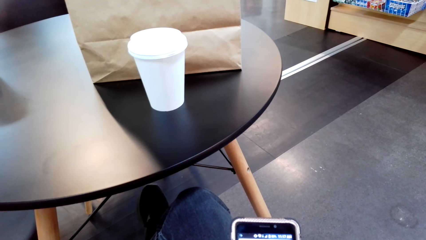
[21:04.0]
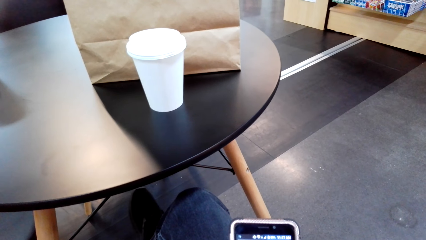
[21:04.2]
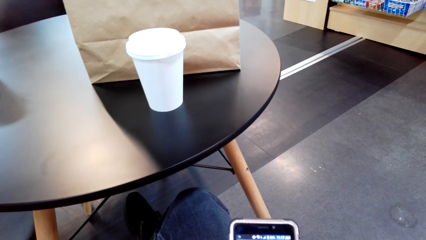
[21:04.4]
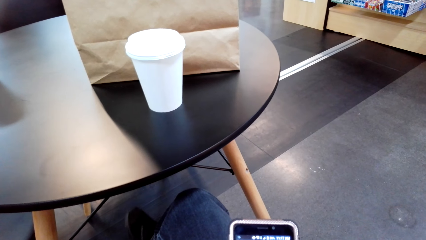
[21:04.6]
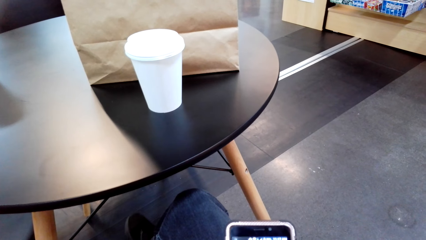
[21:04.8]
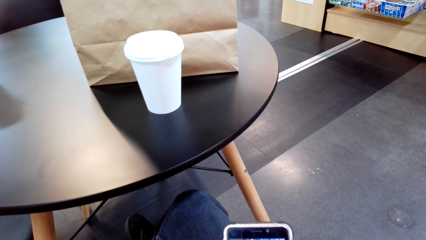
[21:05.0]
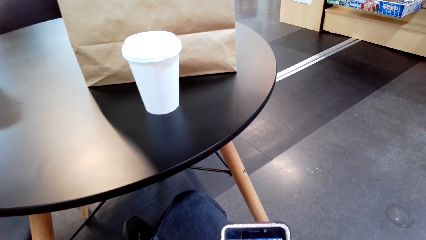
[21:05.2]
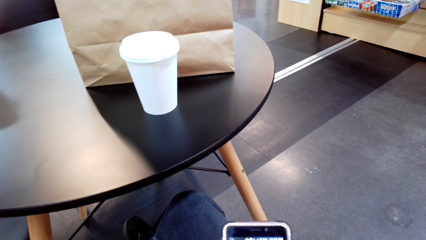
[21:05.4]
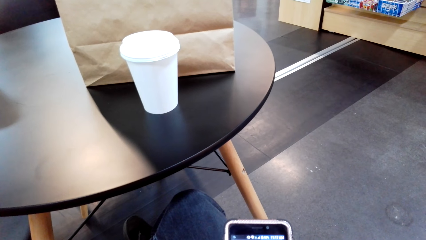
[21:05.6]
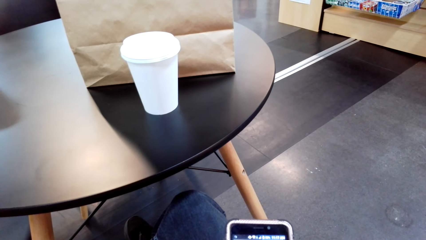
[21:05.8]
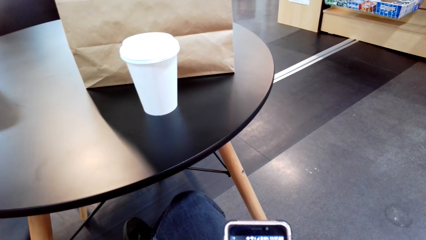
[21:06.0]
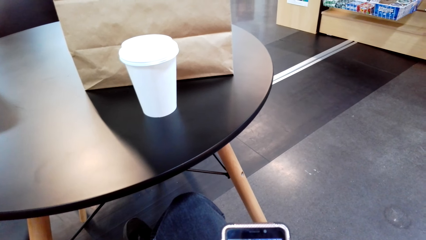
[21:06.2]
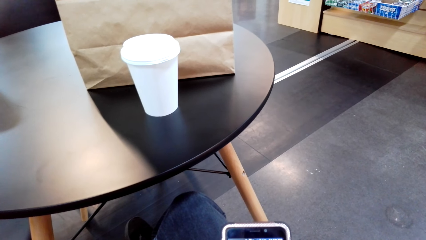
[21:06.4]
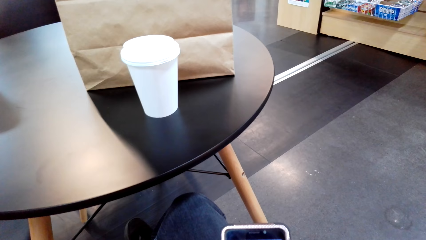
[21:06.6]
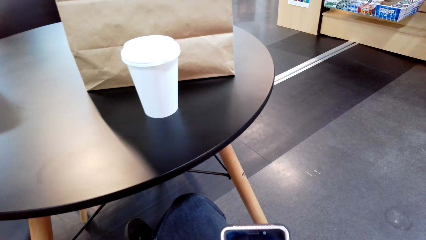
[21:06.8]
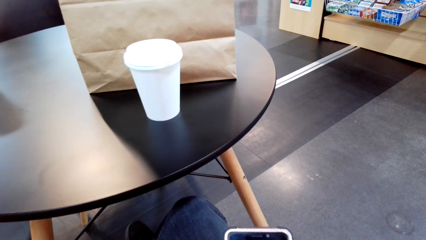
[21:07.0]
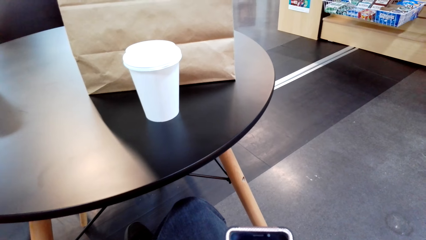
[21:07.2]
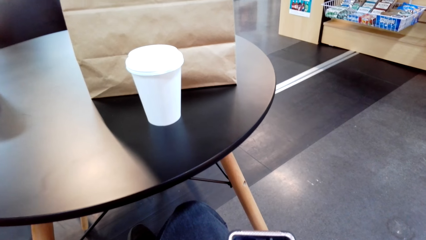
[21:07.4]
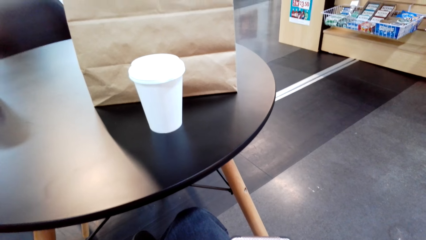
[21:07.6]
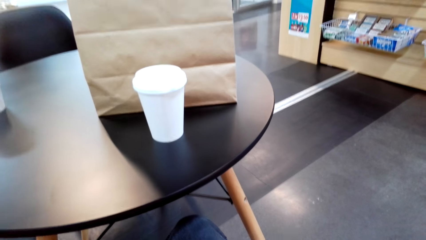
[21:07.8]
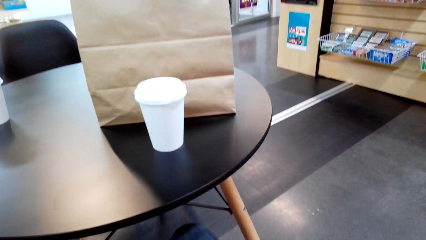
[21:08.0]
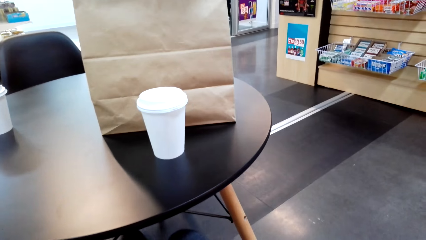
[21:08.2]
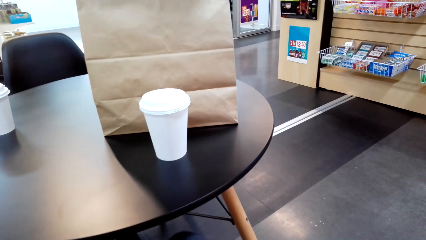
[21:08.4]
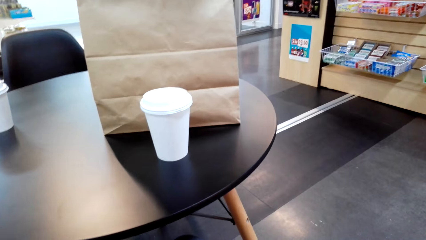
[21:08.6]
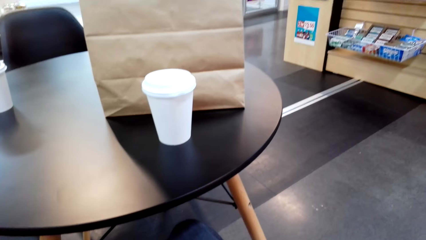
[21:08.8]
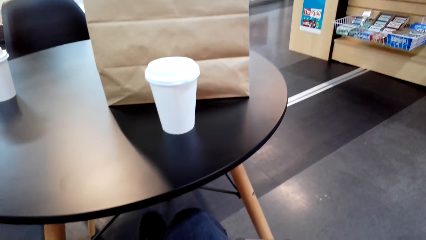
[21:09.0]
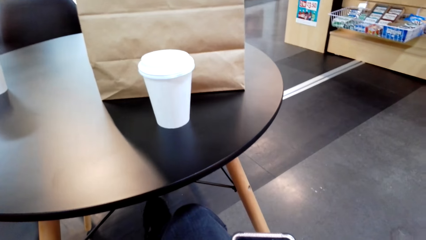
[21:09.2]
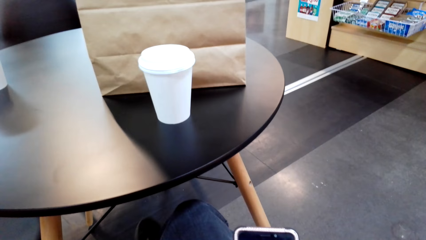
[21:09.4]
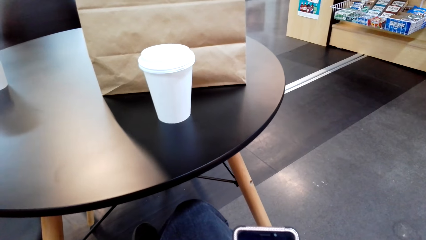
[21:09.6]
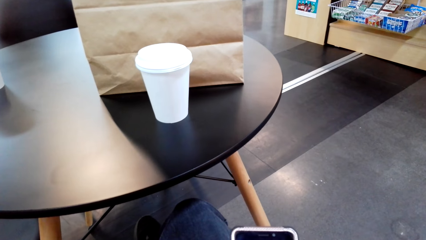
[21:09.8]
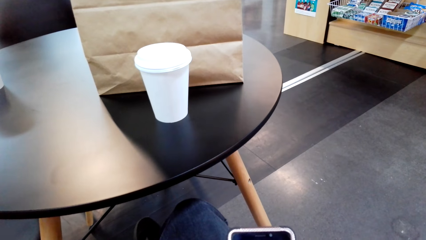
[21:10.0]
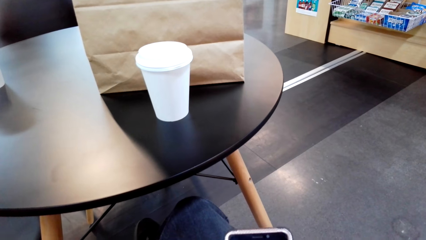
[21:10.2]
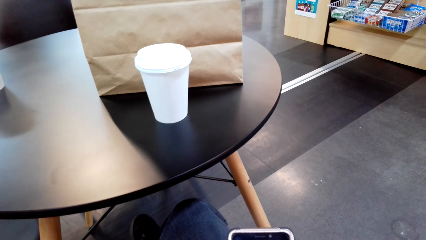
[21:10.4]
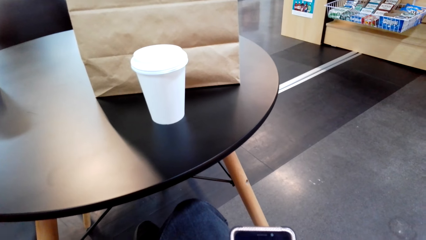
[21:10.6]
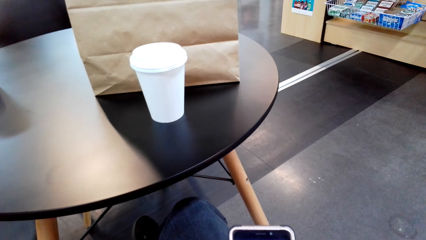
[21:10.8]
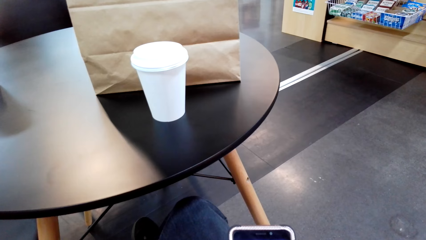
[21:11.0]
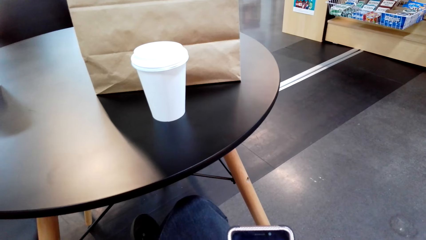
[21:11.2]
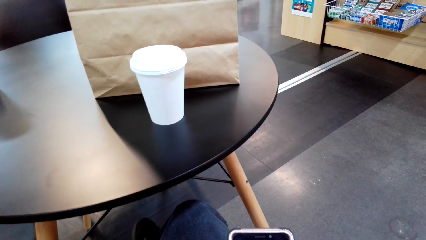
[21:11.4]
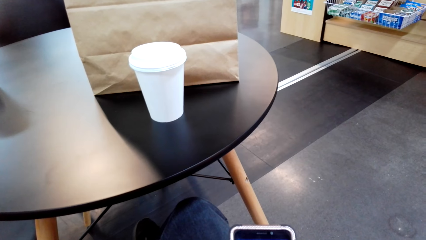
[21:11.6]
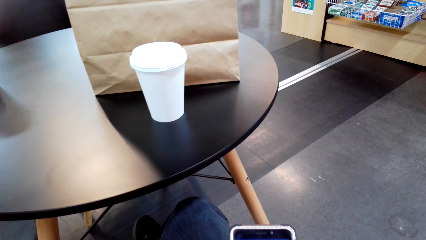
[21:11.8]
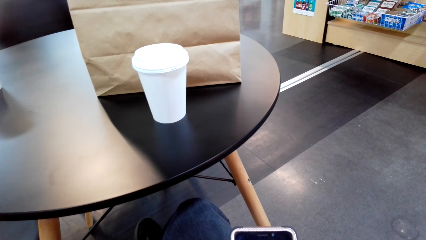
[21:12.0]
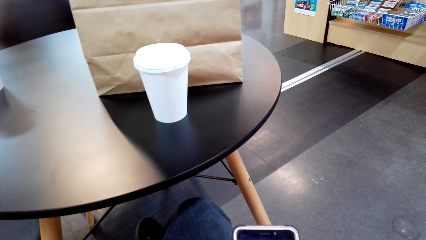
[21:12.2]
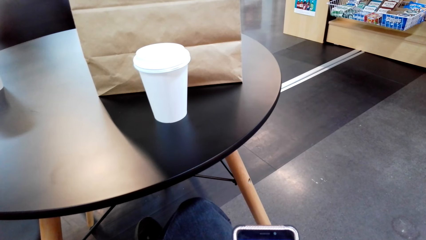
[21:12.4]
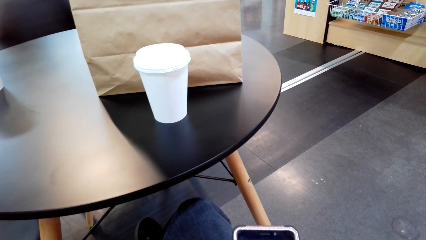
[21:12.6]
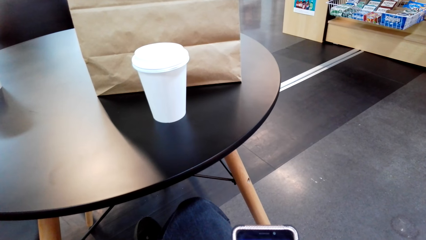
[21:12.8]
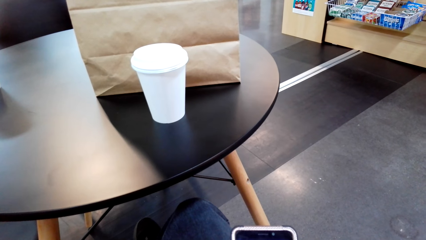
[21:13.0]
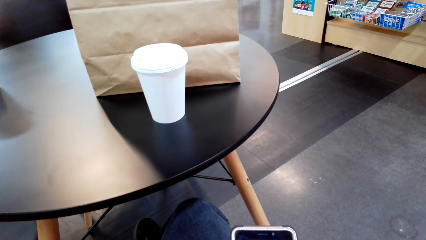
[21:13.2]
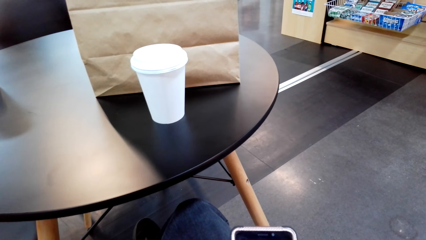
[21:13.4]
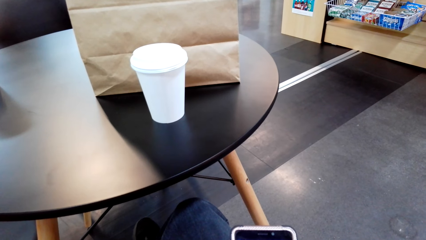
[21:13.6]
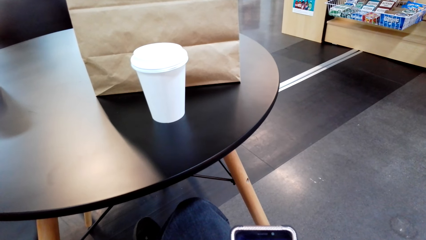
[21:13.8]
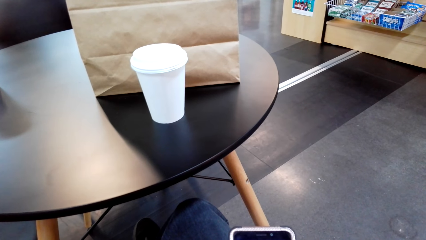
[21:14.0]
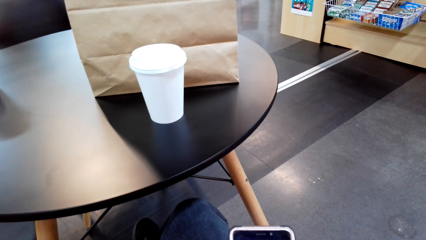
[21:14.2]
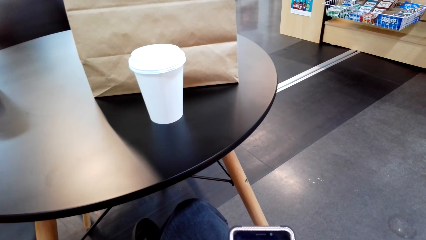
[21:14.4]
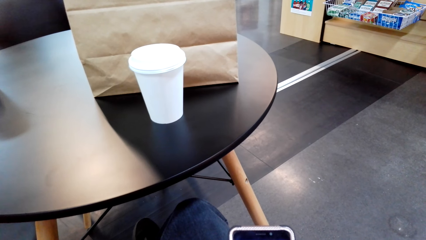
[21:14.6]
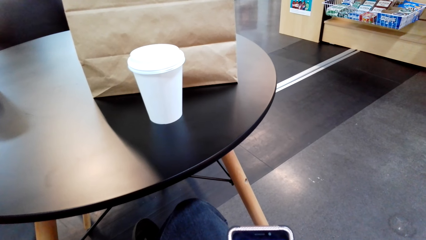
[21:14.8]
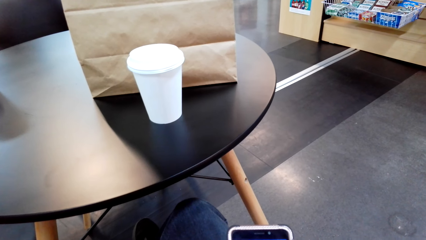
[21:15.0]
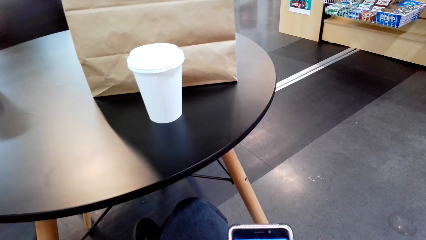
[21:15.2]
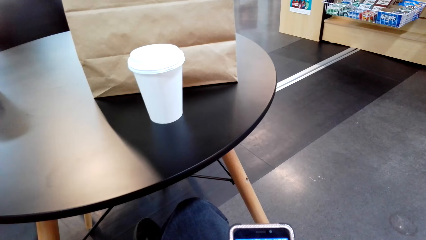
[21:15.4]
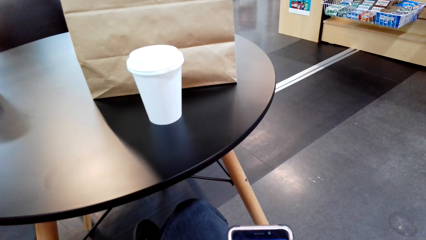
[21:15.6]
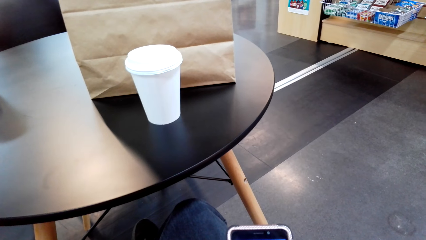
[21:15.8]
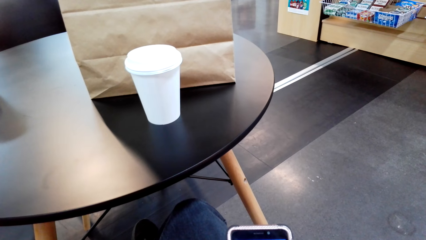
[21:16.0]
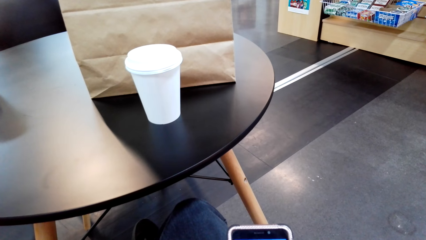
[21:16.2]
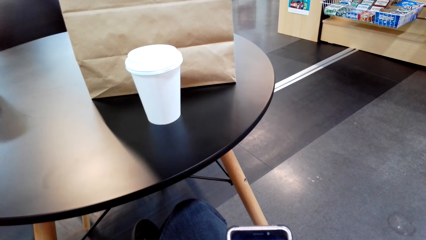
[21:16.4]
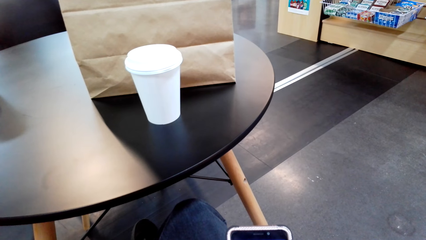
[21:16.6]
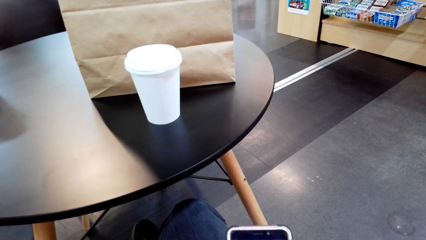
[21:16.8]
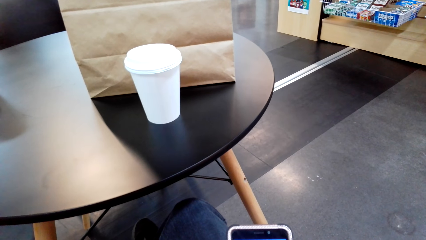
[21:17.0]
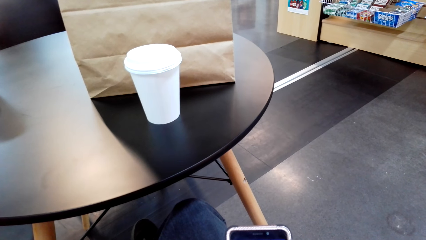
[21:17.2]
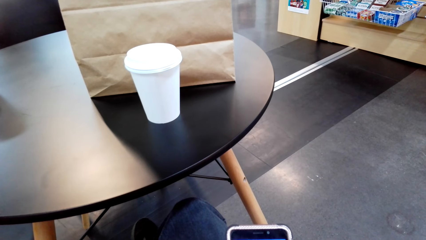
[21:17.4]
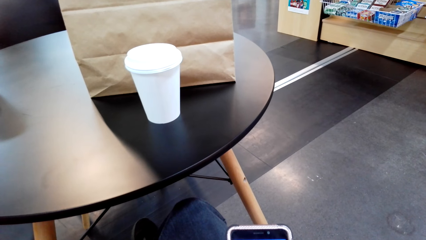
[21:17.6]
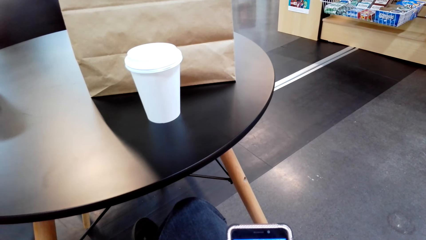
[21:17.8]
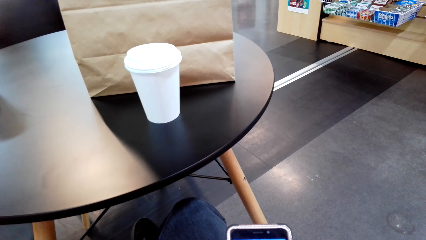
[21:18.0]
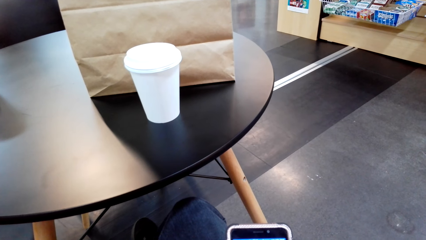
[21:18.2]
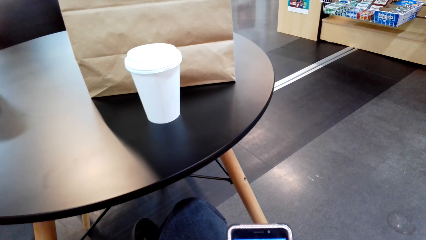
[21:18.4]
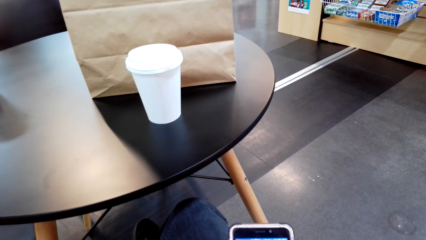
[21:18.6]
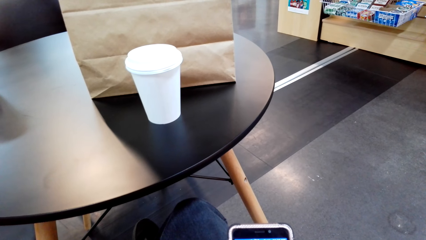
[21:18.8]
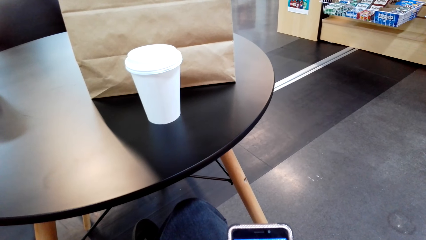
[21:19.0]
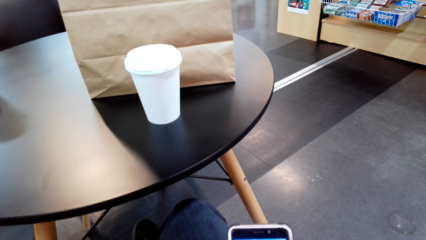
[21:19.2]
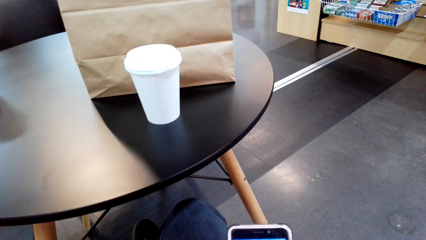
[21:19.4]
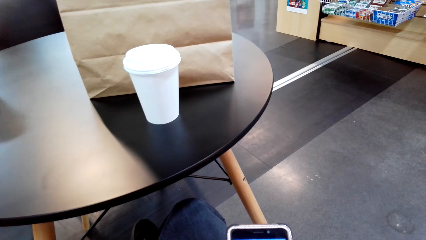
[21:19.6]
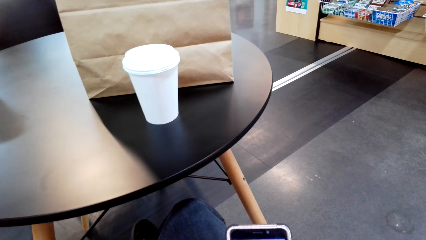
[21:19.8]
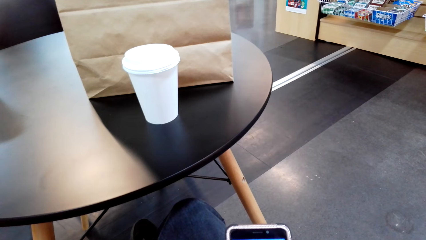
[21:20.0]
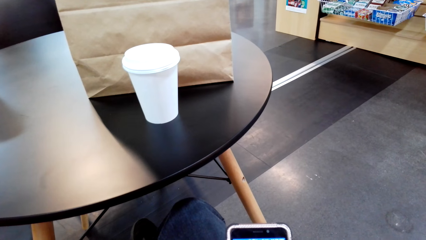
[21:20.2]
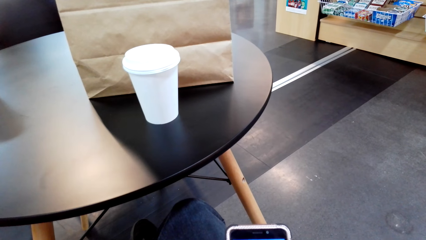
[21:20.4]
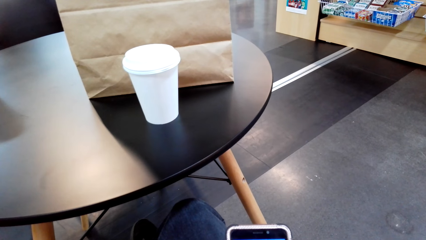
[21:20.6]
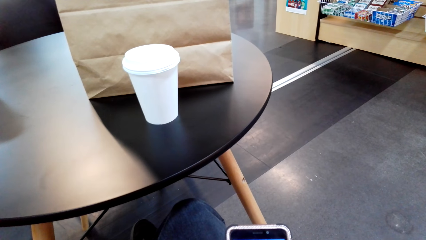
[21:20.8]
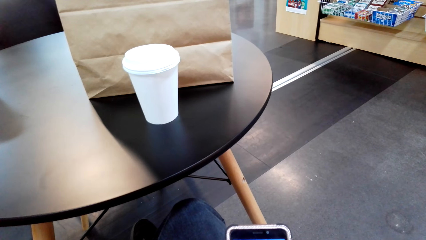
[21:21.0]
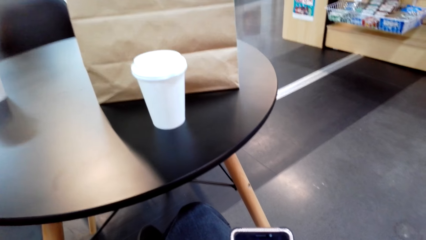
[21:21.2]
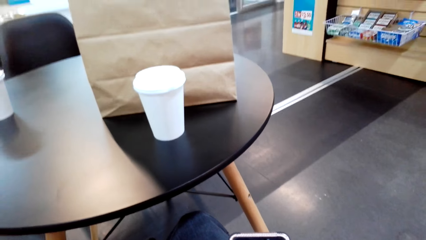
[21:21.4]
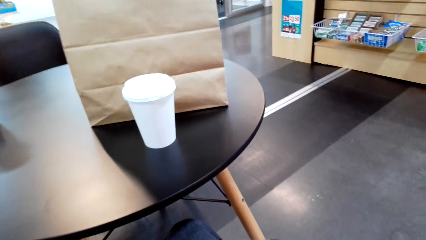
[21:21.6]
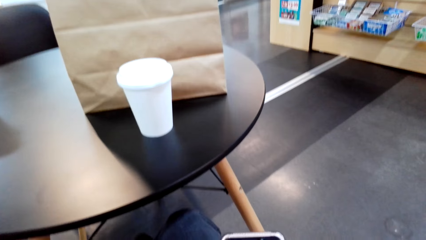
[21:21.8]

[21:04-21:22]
The camera wearer looks around. They use the phone.
